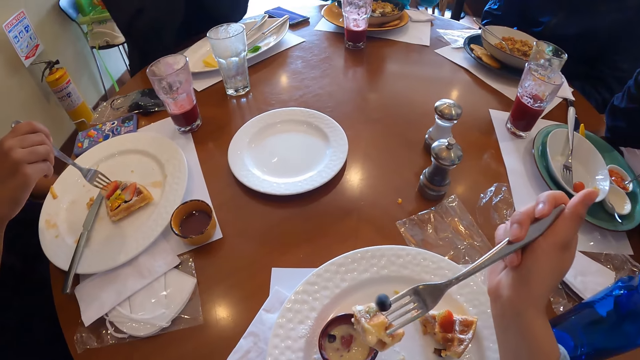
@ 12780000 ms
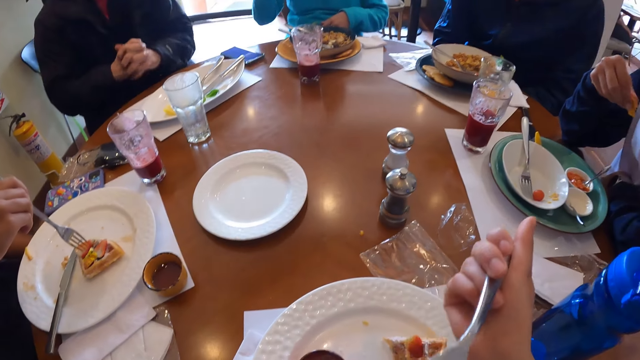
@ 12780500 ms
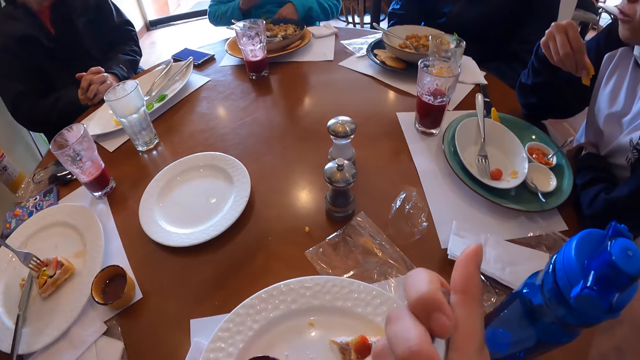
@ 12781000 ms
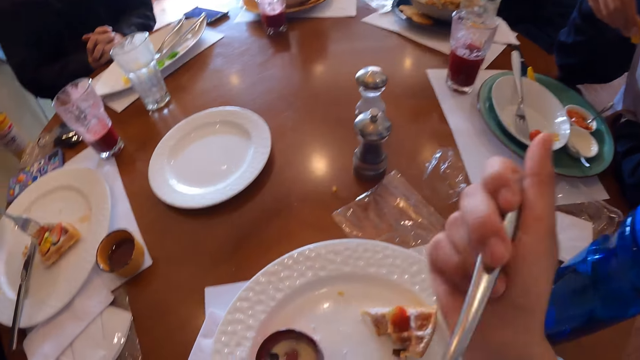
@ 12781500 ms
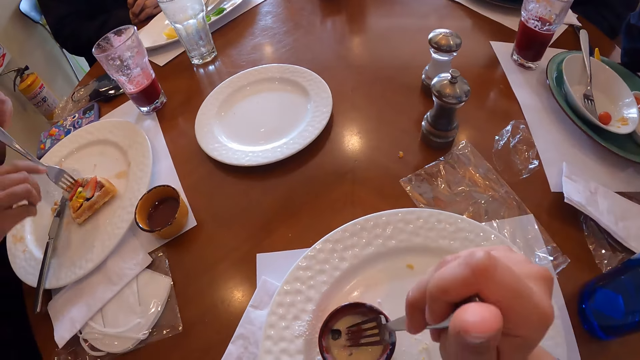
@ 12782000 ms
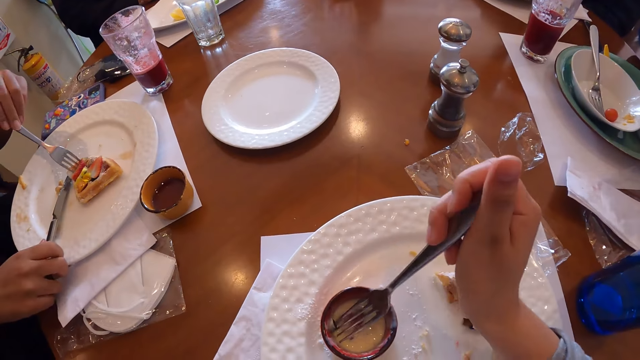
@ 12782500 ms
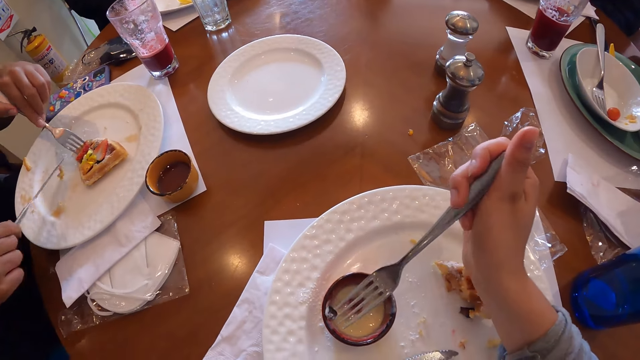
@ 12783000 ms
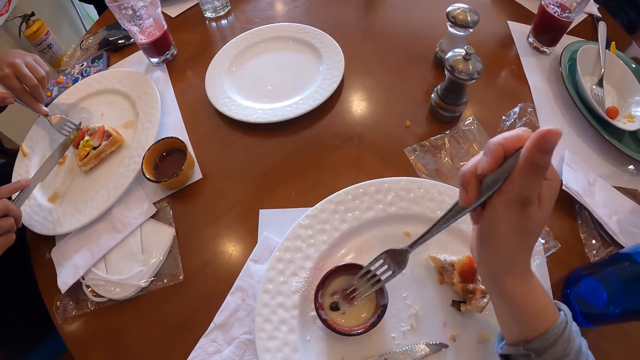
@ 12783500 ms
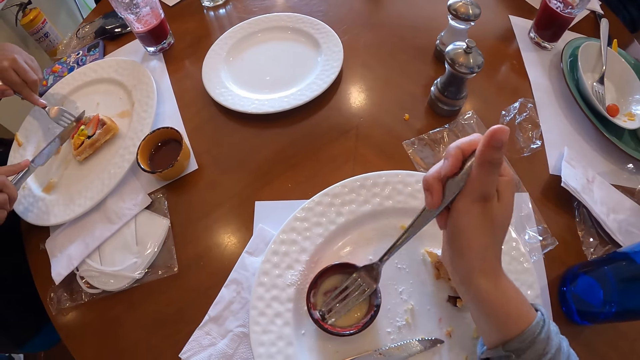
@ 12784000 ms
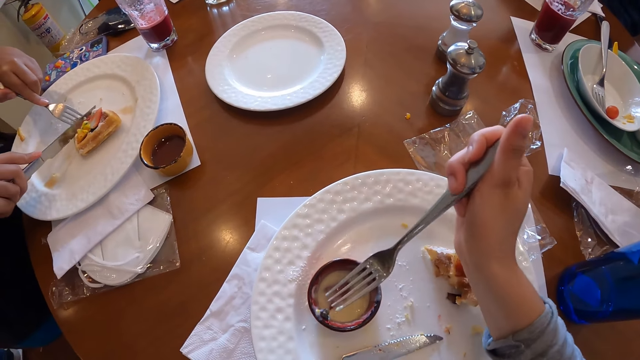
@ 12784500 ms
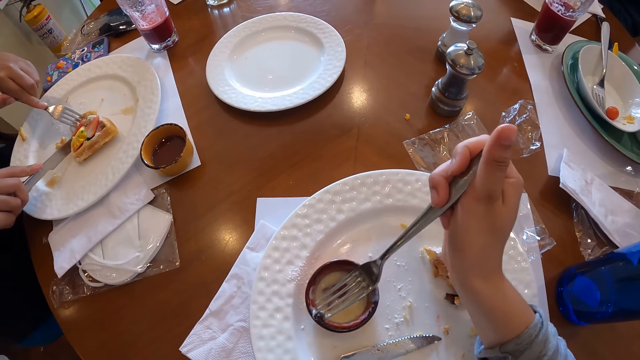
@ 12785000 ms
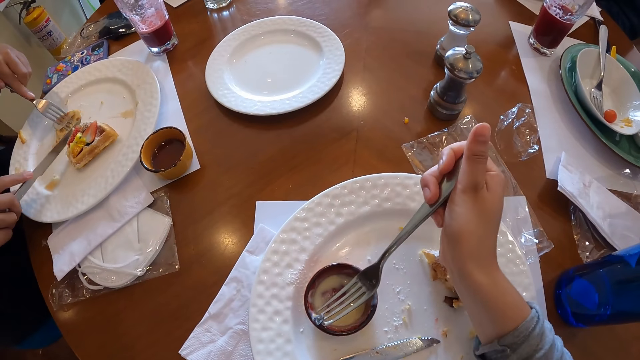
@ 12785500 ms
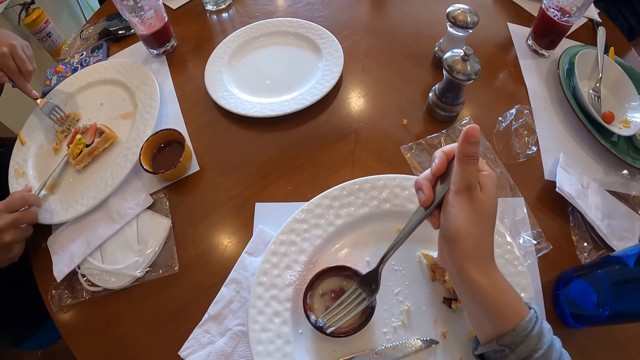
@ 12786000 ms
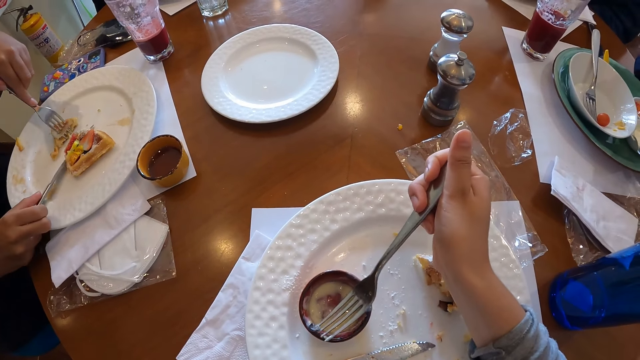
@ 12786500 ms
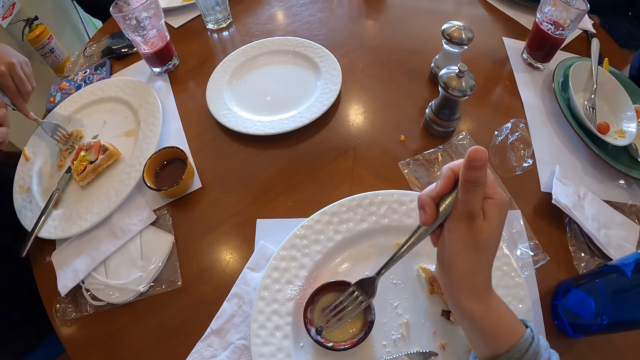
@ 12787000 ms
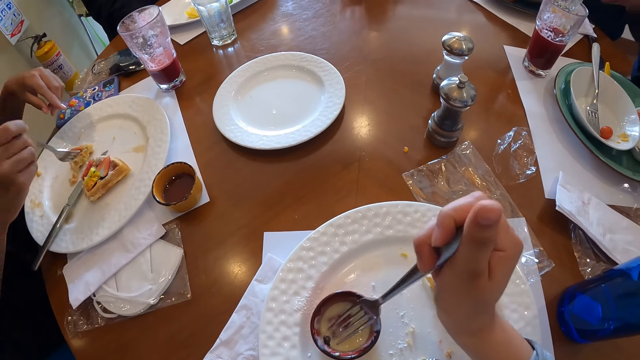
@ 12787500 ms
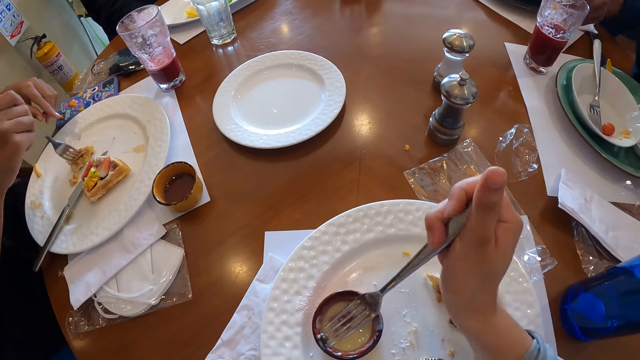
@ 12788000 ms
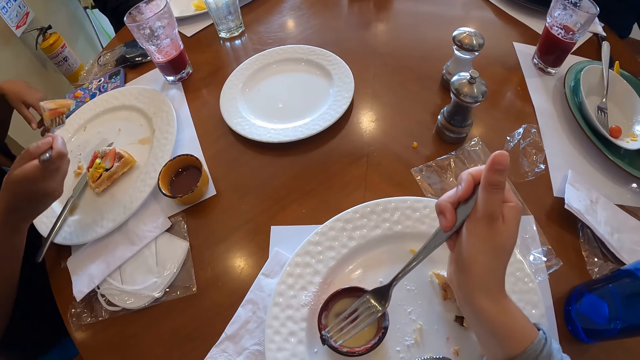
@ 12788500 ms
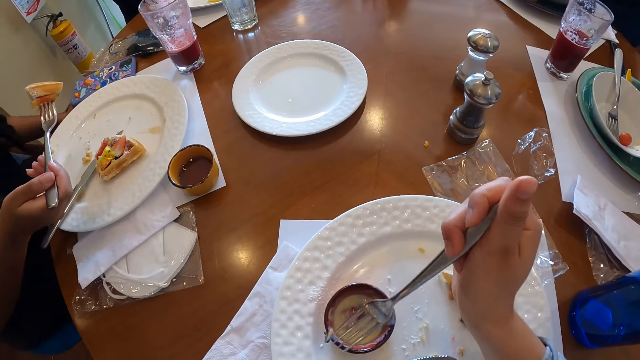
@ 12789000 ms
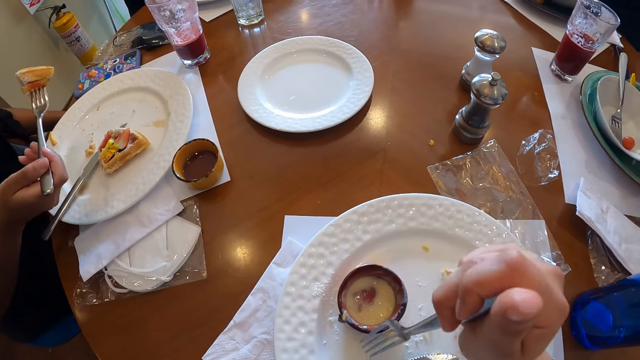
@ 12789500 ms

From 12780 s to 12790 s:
The camera wearer eats the waffles from the fork in her right hand. The woman transfers the fork from her right hand to her left hand. The camera wearer picks a blueberry from the dipping sauce in the mug in the plate on the table with the fork in her right hand. The woman picks a table knife from the plate on the table with her right hand, cuts waffles in the plate with the table knife in her right hand and the fork in her left hand, places the table knife on the plate with her right hand, transfers the fork from her left hand to her right hand and picks waffles from the plate with the fork in her right hand.

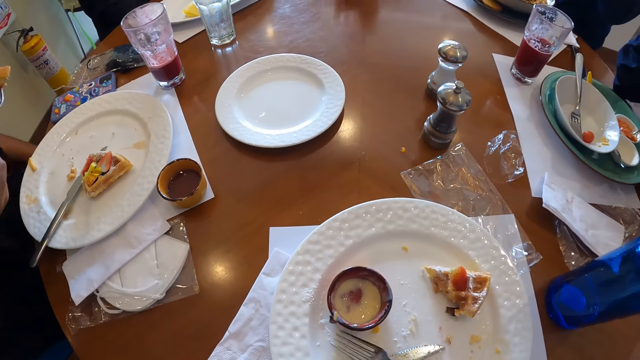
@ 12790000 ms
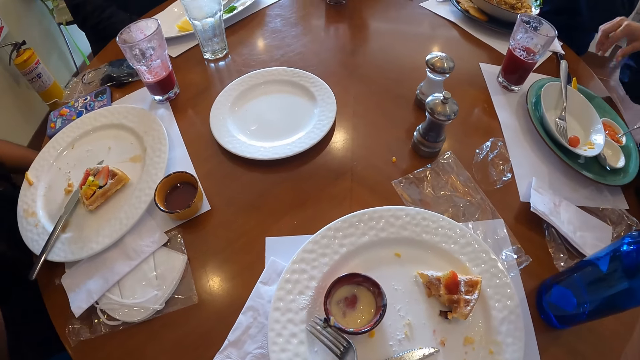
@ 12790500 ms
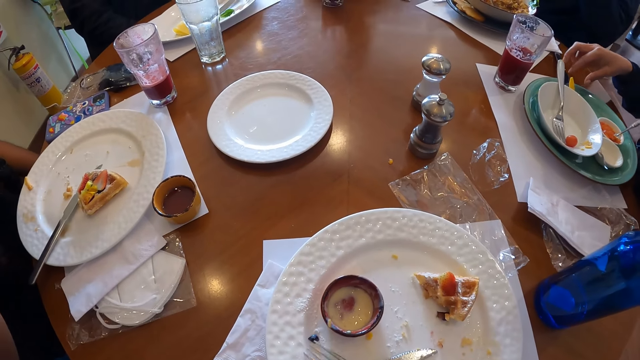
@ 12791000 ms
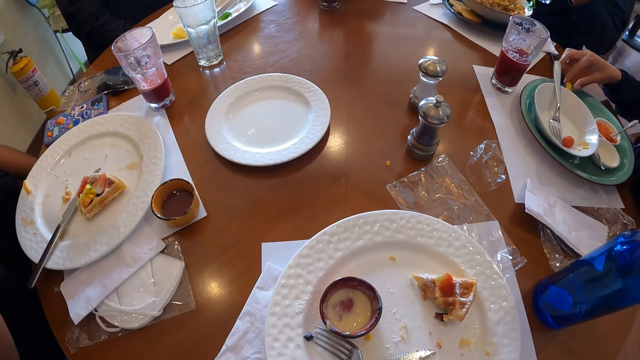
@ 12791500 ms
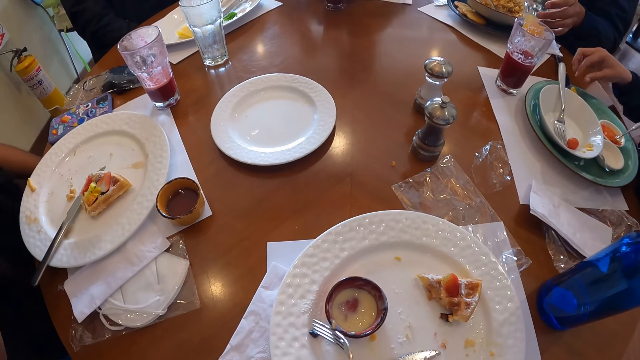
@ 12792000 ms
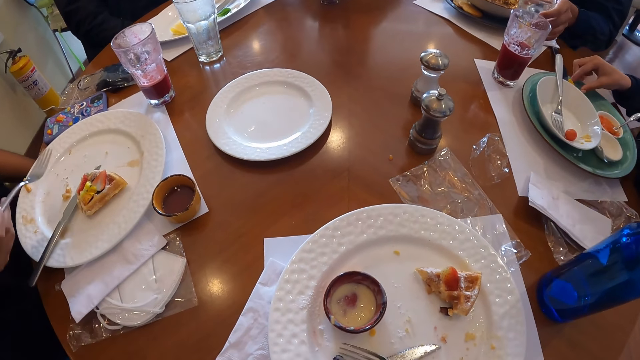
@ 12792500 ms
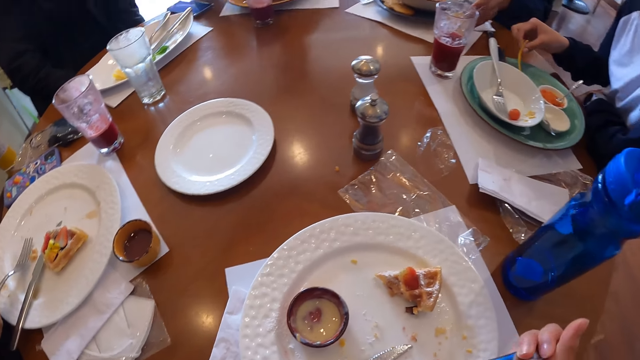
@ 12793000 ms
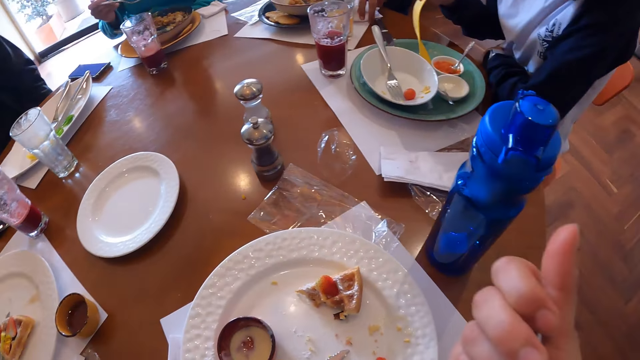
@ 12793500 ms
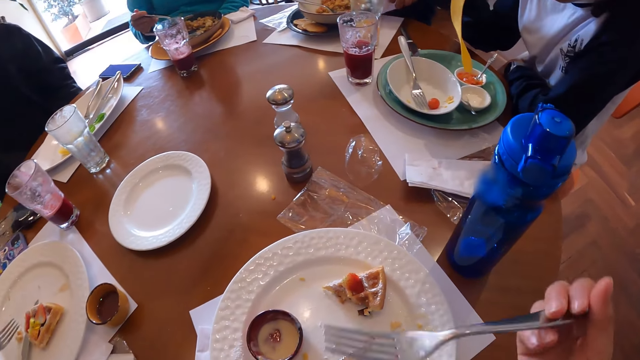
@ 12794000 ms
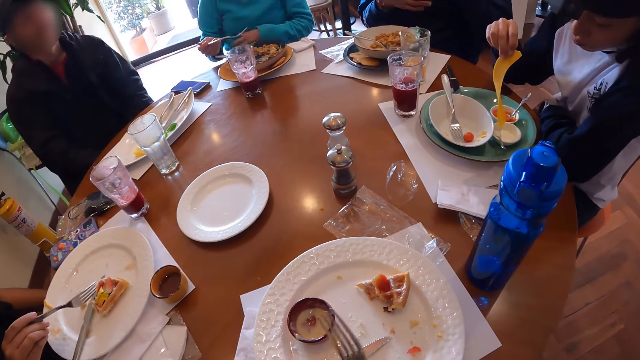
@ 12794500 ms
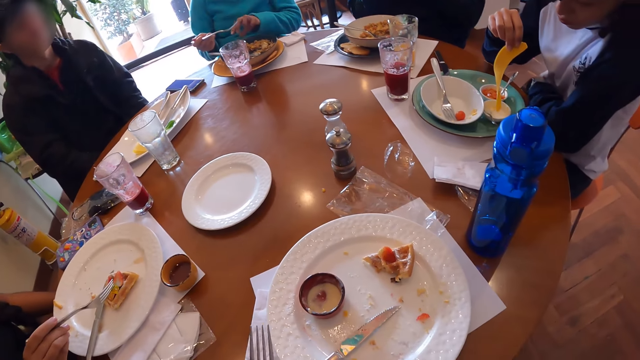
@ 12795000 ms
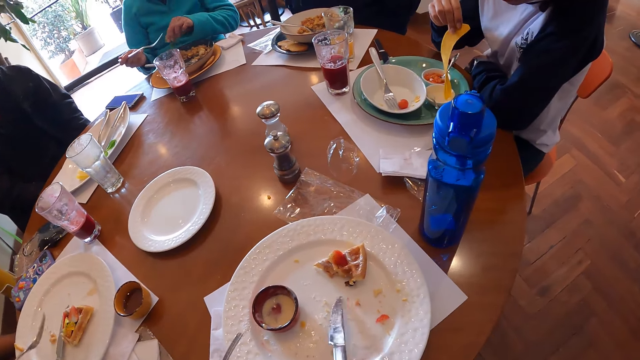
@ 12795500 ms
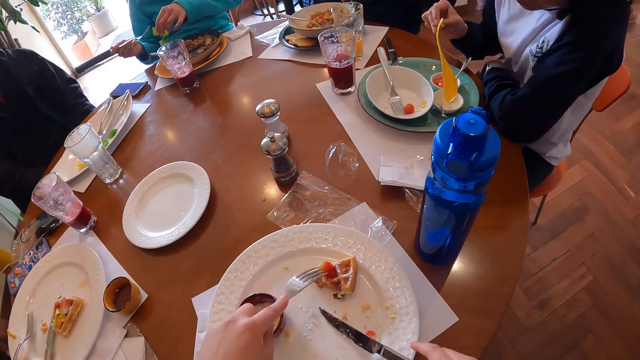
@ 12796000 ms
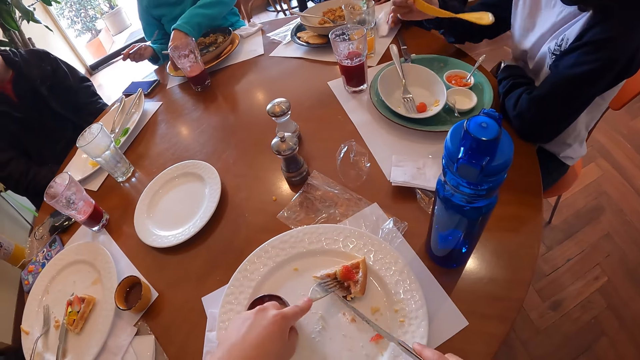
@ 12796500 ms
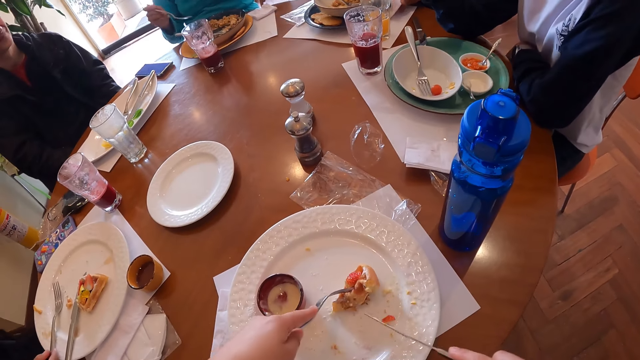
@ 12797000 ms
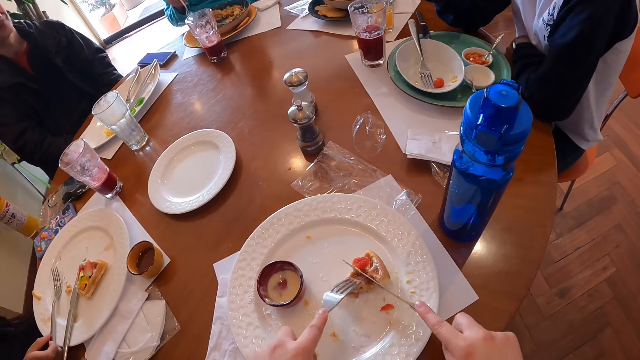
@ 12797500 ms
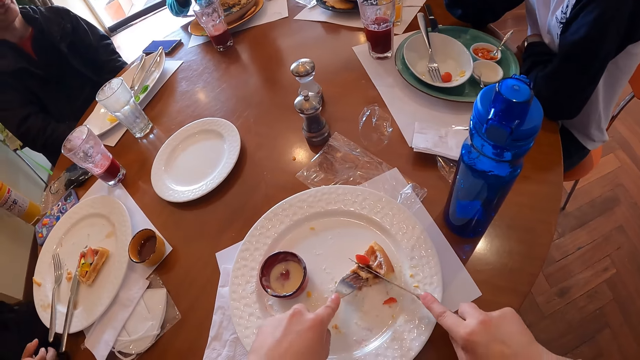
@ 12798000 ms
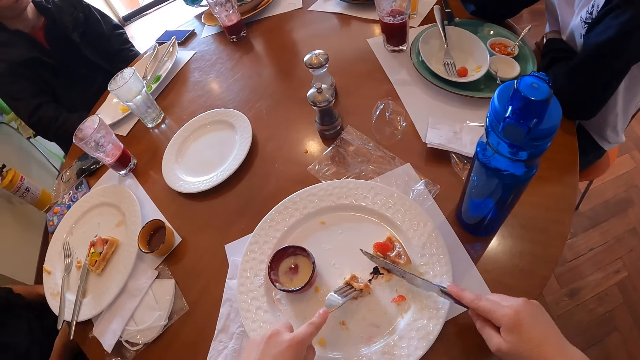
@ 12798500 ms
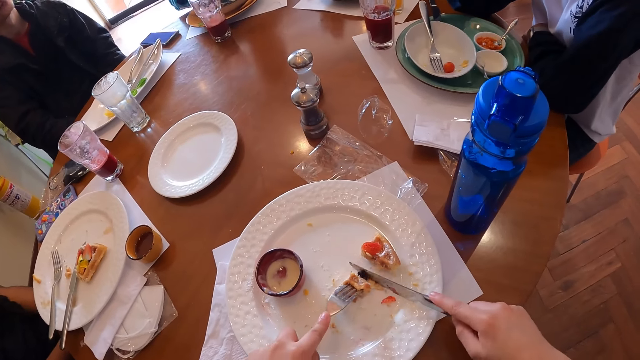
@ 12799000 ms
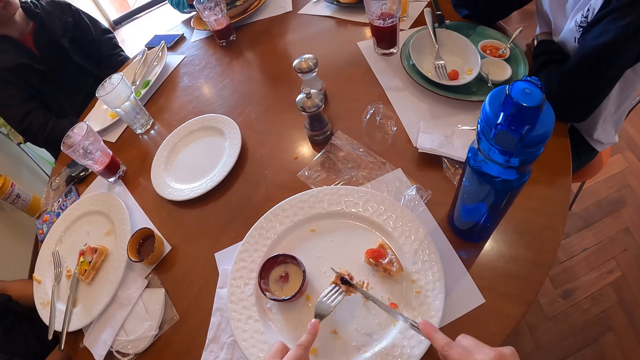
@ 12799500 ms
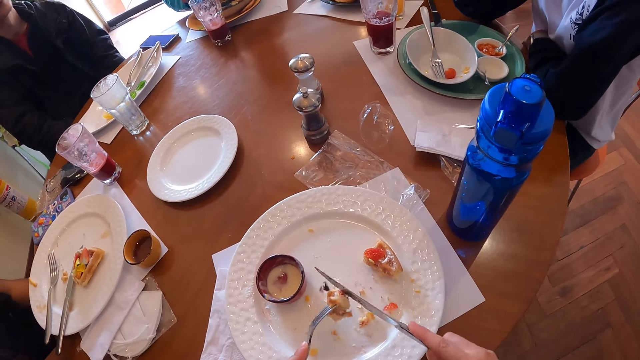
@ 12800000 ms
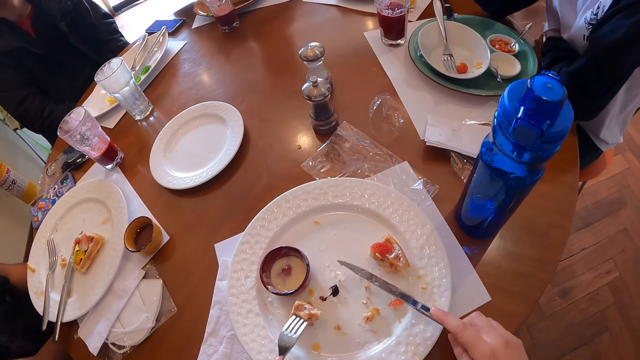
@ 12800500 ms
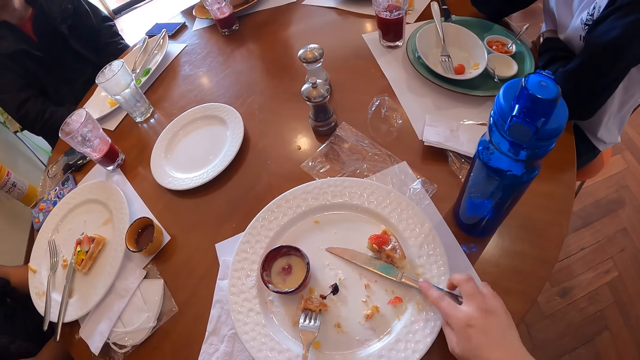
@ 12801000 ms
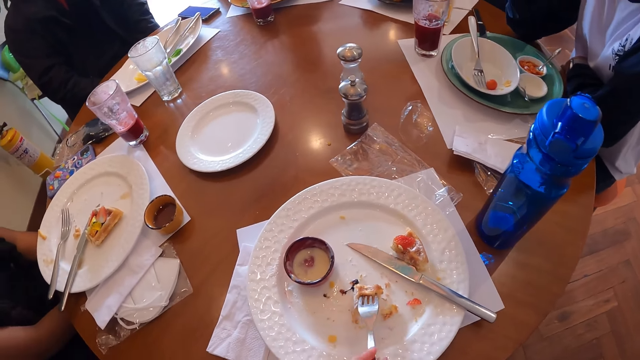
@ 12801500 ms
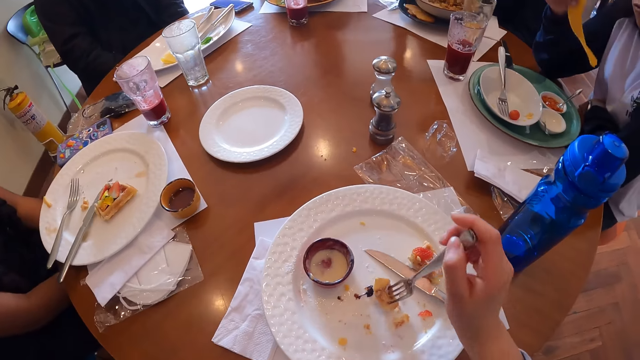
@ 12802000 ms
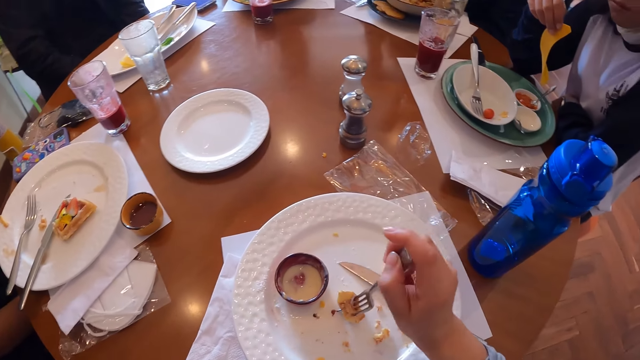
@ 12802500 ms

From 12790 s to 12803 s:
The camera wearer drops the blueberry on the plate with the fork in her right hand. A woman picks a slice of chips from the plate on the table with her right hand. The camera wearer picks the blueberry from the plate with the fork in her right hand. A man places a cup of juice on the table with his left hand and picks a tissue paper from the table with his left hand. The camera wearer eats the blueberry from the fork in her right hand. The first woman picks some dipping sauce with the slice of chips in her right hand. The camera wearer picks a table knife from the plate on the table with her right hand. Another woman picks a vegetable from the plate on the table with her left hand. The camera wearer cuts some waffles with the fork in her left hand and the table knife in her right hand. A third woman places a fork on the table with her right hand. The second woman places the vegetable on a plate on the table with her left hand. The man places the tissue paper on the table with his left hand. The first woman eats from the slice of chips in her right hand. The second woman picks some porridge with the fork in her right hand. The camera wearer places the table knife on the plate on the table with her right hand. She transfers the fork from her left hand to her right hand.
